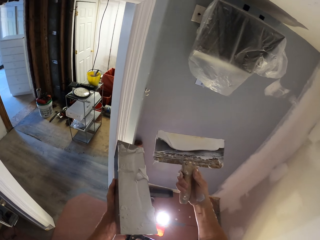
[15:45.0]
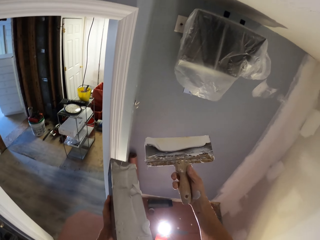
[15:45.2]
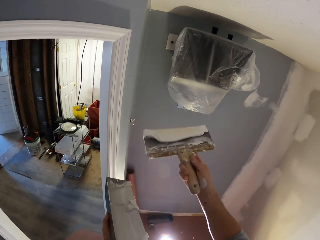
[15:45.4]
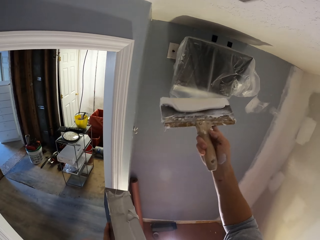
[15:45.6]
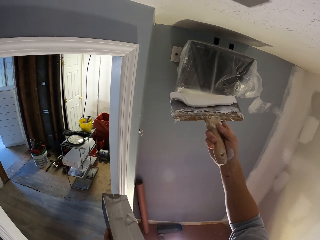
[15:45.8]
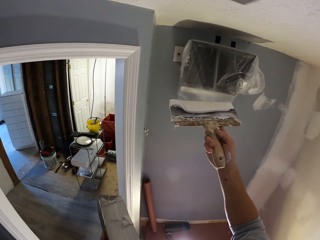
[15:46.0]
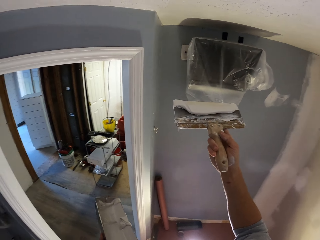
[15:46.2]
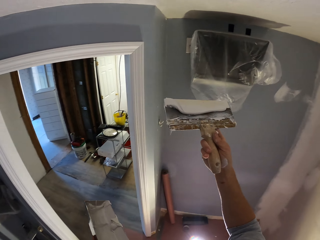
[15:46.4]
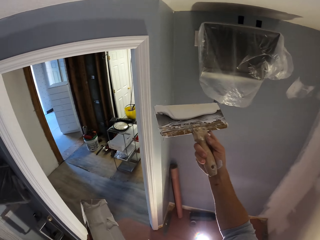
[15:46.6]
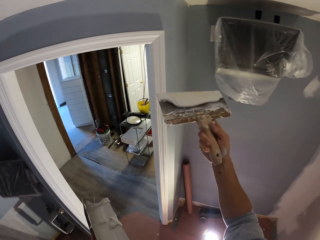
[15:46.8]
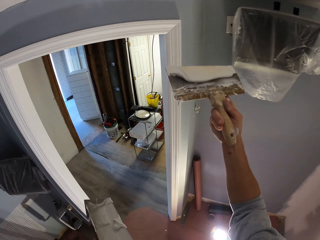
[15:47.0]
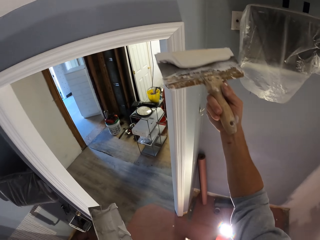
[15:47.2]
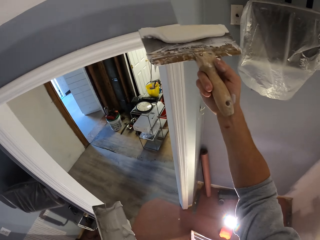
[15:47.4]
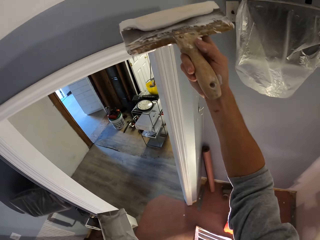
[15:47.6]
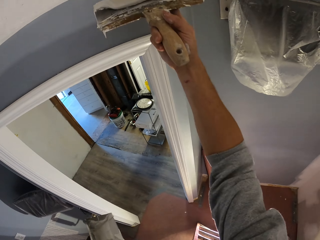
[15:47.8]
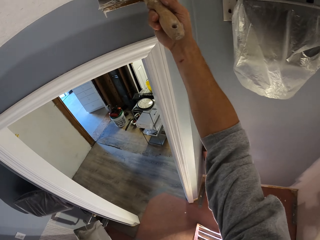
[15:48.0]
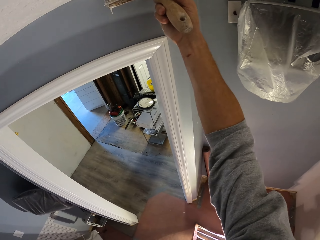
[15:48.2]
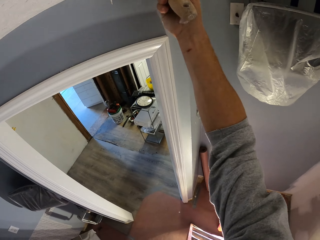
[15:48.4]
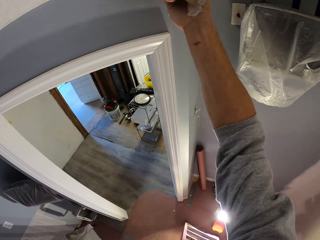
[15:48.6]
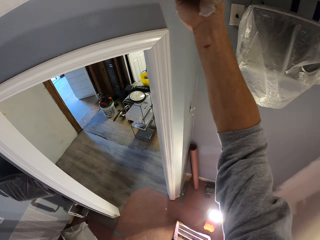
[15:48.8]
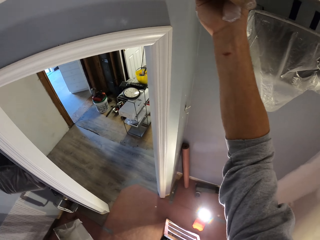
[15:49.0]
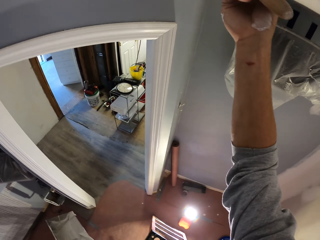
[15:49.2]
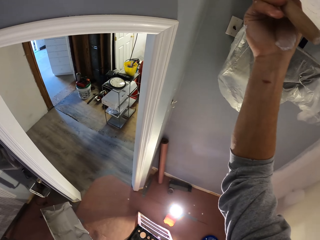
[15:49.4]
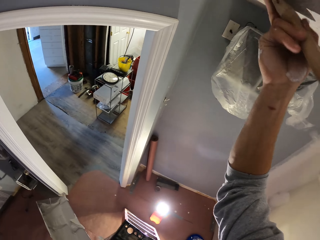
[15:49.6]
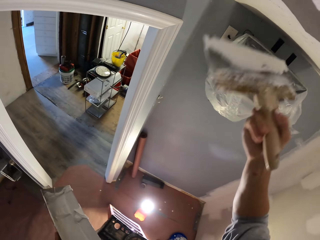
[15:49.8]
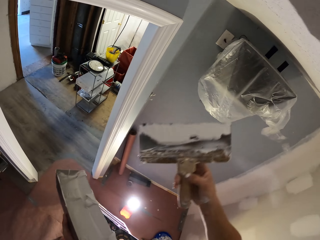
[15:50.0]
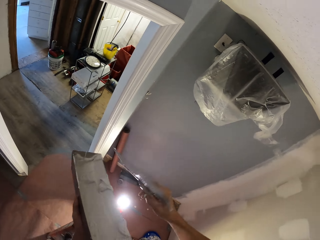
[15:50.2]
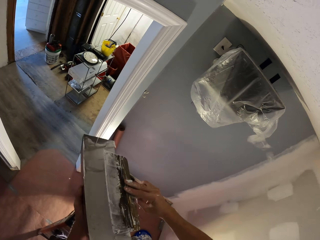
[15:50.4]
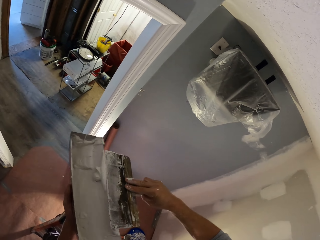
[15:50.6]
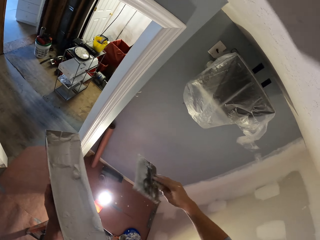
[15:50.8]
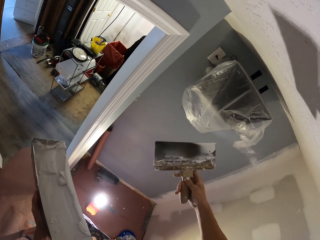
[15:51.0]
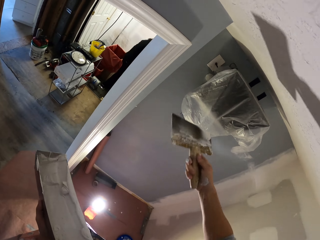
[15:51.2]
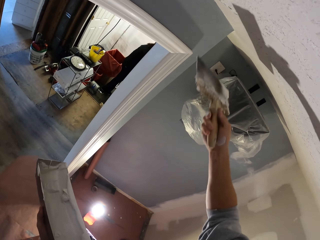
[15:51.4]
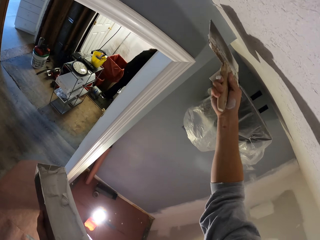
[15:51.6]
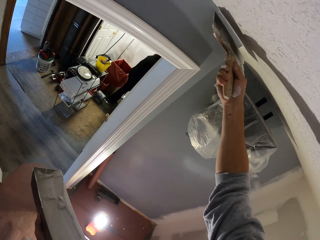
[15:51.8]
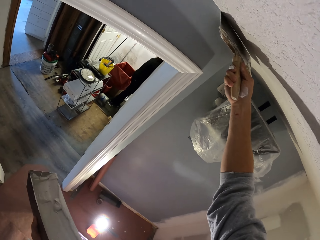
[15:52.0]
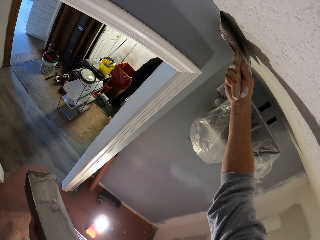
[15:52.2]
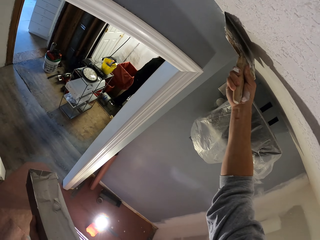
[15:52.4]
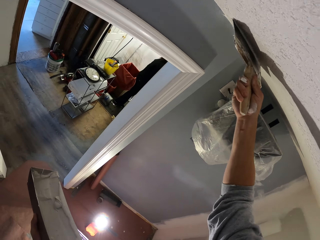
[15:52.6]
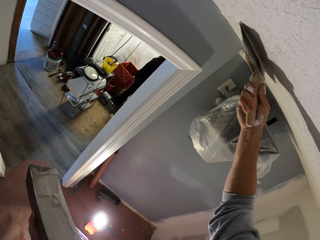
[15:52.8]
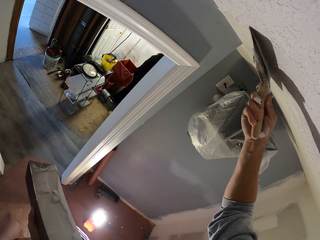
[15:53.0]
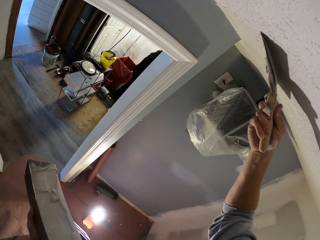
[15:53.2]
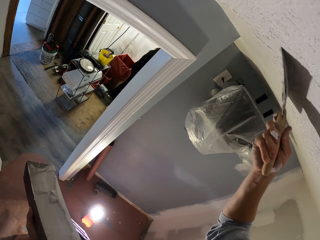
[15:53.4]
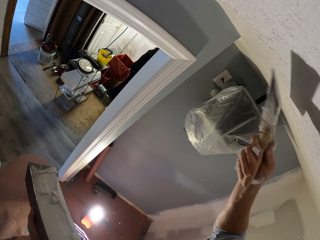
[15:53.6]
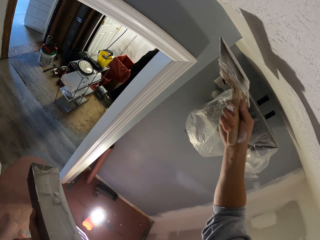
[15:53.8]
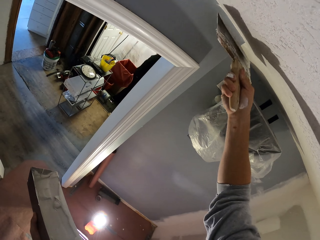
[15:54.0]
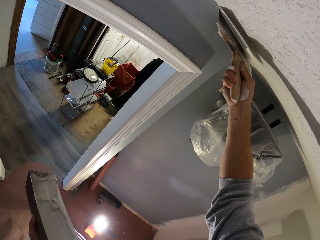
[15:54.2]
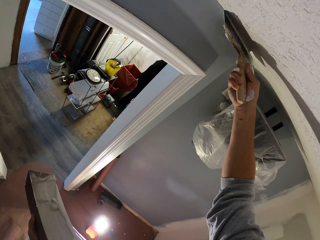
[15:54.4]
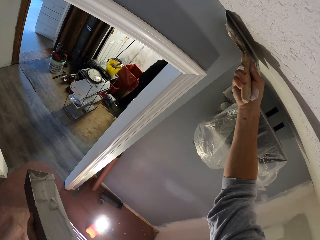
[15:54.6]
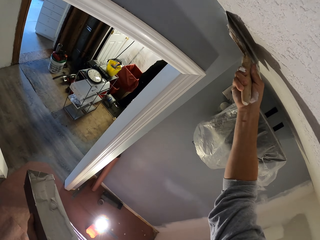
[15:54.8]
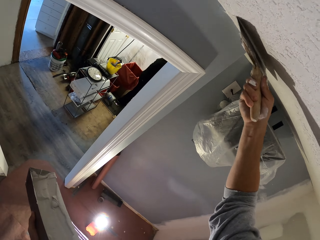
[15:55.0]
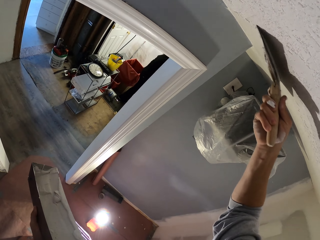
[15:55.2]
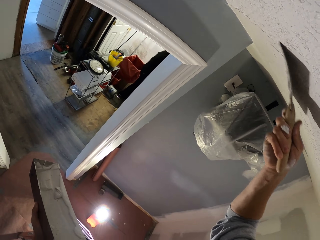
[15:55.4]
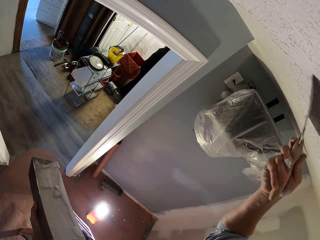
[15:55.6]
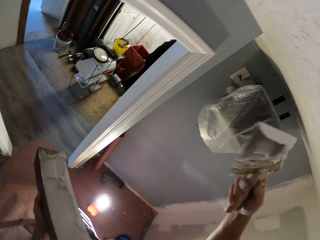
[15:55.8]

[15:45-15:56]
The camera wearer reduces the filler in the filler can. He raises his hand with the scraper towards the ceiling and applies the filler on the ceiling. He stops applying the filler. He moves his hand with the scraper towards the filler can and rubs the scraper in the filler can. He raises his hand with the scraper towards the ceiling and applies the filler on the ceiling.

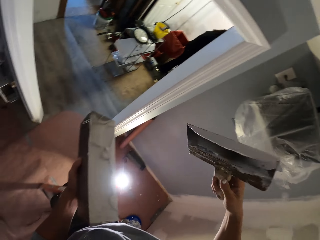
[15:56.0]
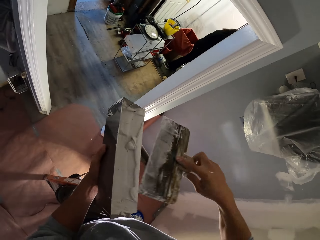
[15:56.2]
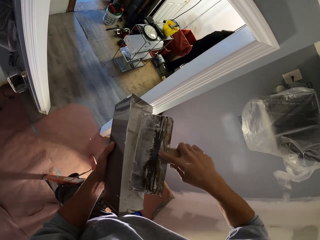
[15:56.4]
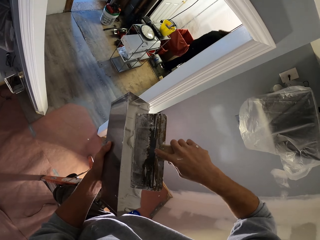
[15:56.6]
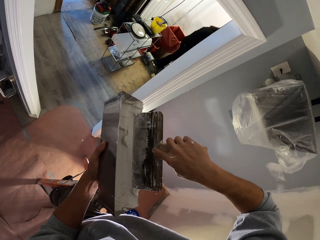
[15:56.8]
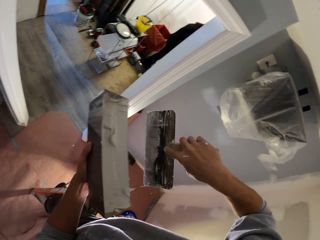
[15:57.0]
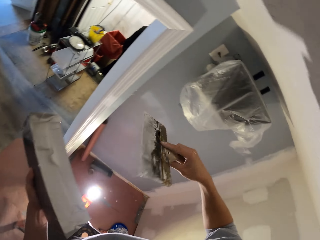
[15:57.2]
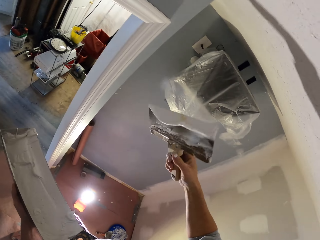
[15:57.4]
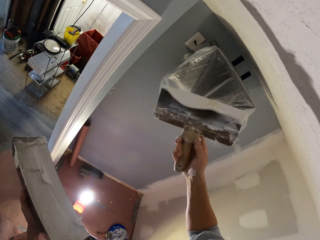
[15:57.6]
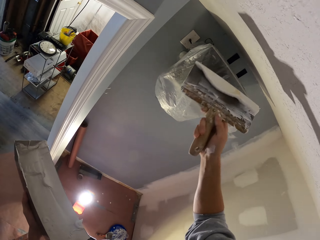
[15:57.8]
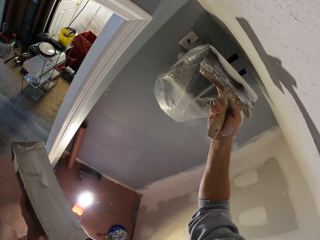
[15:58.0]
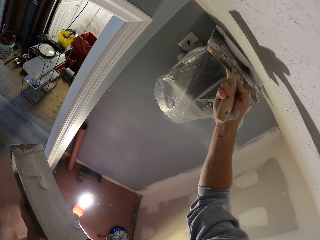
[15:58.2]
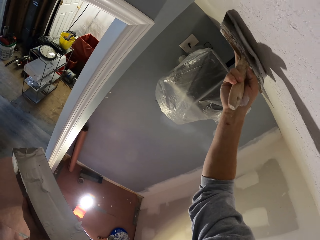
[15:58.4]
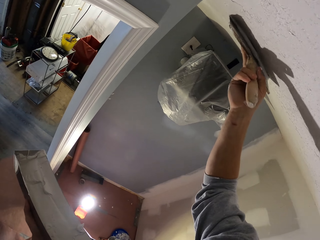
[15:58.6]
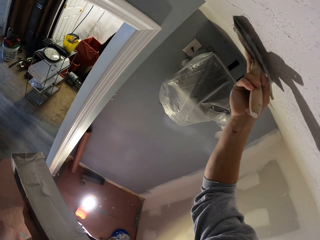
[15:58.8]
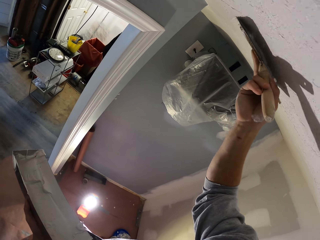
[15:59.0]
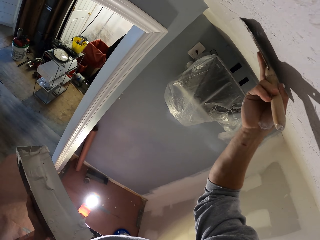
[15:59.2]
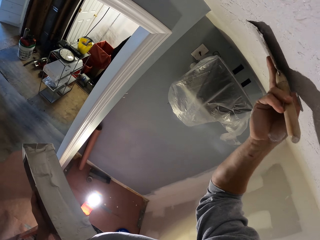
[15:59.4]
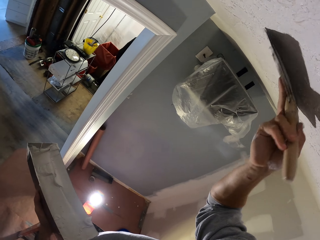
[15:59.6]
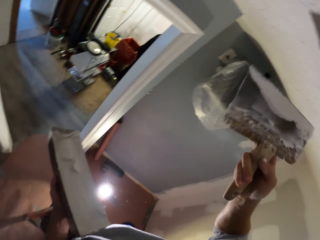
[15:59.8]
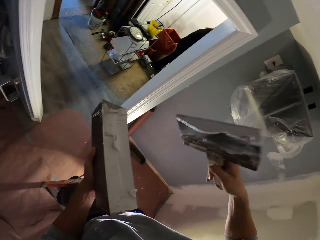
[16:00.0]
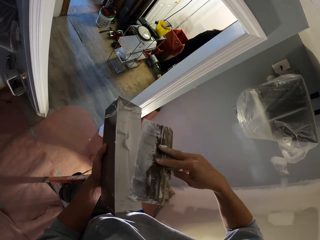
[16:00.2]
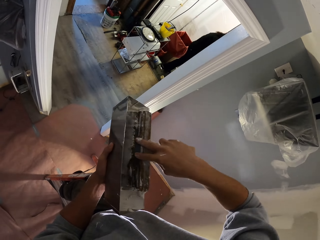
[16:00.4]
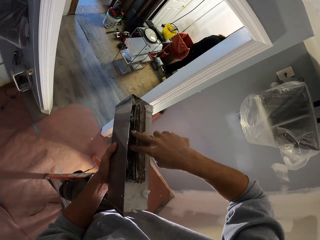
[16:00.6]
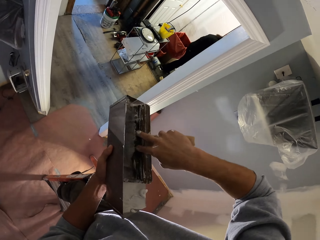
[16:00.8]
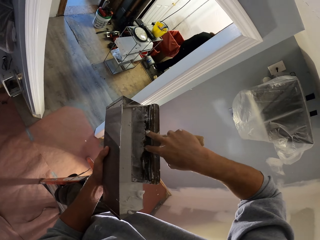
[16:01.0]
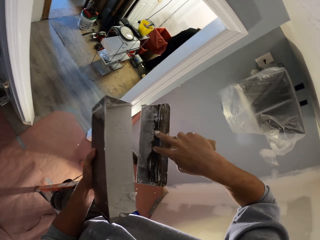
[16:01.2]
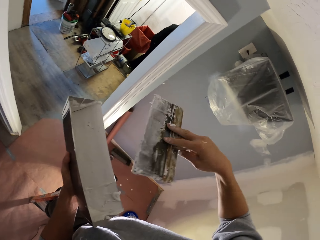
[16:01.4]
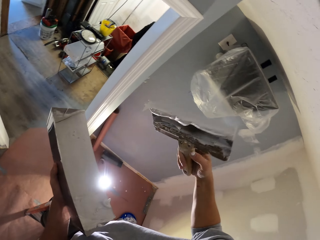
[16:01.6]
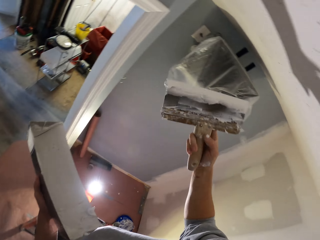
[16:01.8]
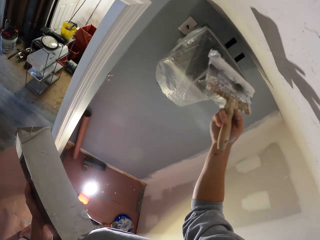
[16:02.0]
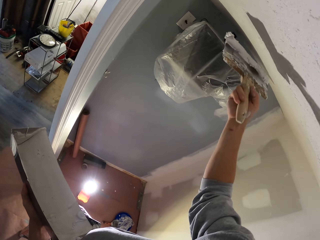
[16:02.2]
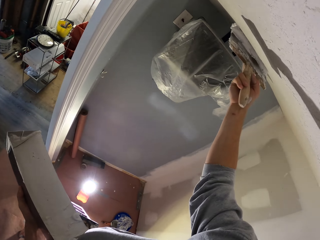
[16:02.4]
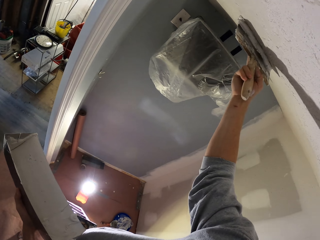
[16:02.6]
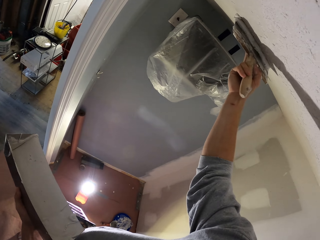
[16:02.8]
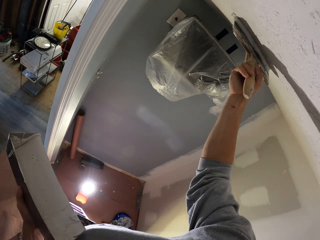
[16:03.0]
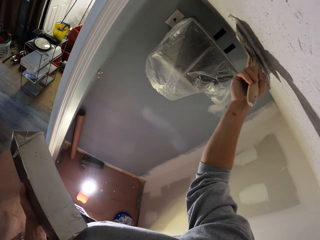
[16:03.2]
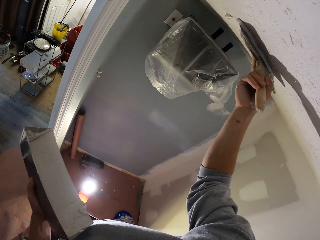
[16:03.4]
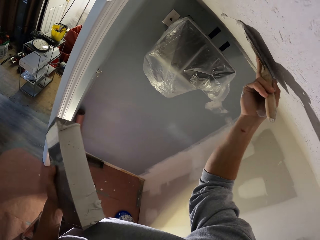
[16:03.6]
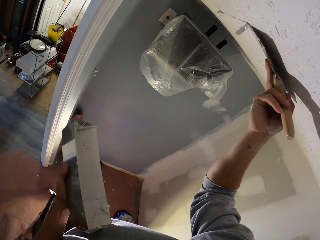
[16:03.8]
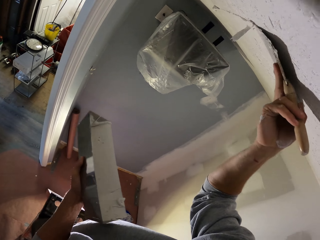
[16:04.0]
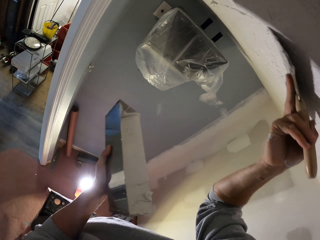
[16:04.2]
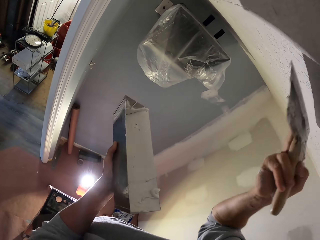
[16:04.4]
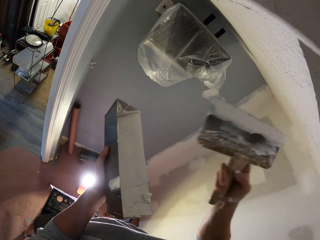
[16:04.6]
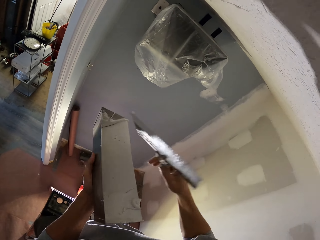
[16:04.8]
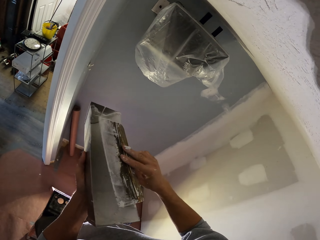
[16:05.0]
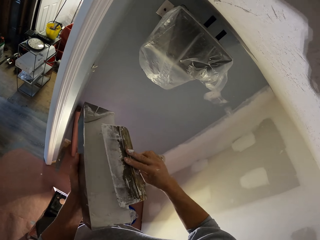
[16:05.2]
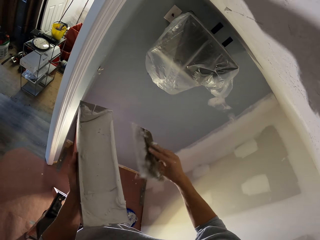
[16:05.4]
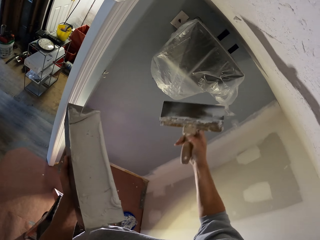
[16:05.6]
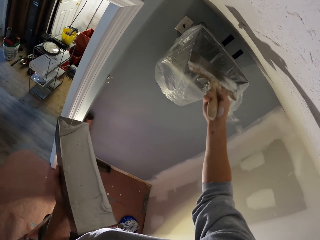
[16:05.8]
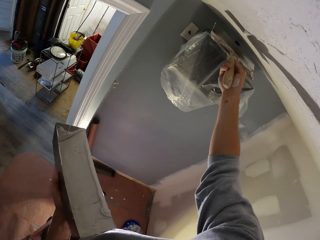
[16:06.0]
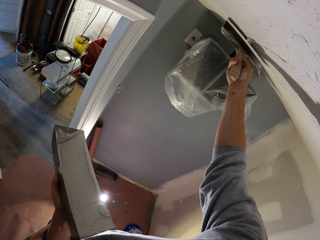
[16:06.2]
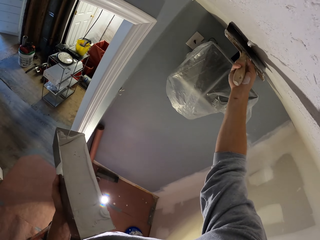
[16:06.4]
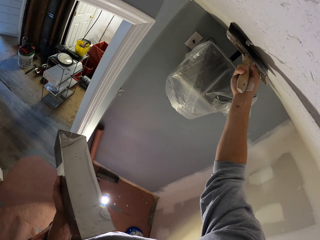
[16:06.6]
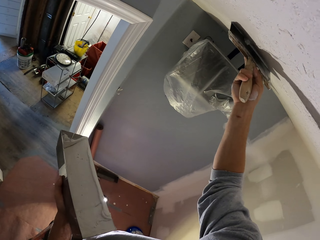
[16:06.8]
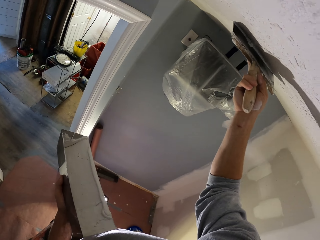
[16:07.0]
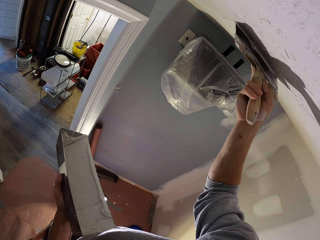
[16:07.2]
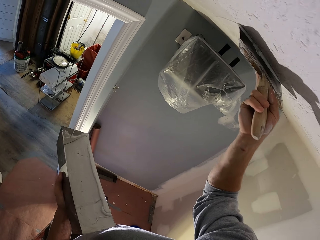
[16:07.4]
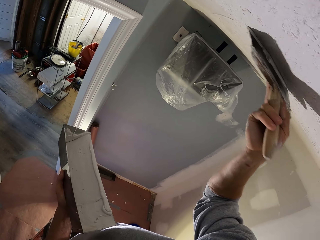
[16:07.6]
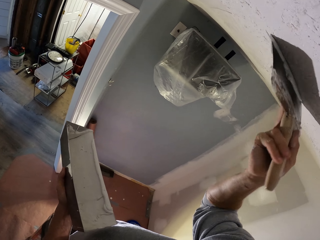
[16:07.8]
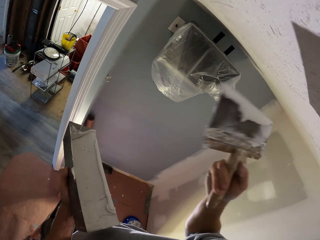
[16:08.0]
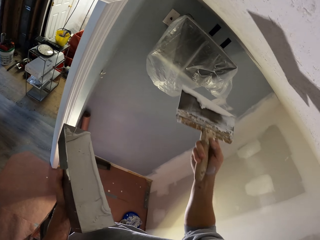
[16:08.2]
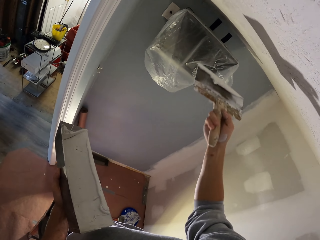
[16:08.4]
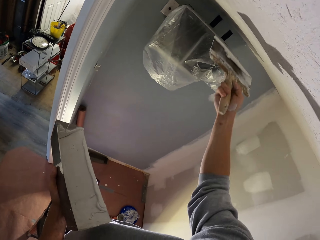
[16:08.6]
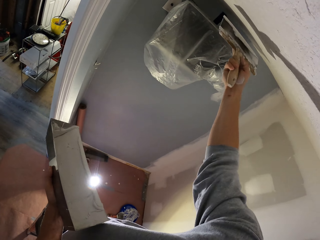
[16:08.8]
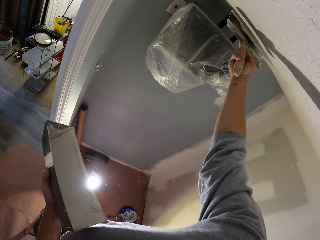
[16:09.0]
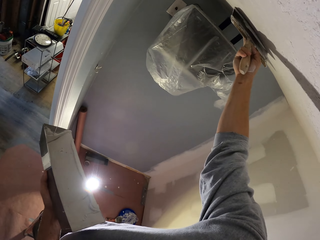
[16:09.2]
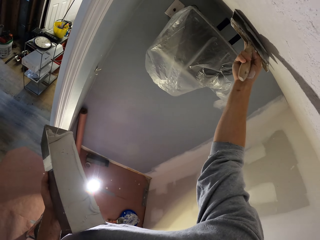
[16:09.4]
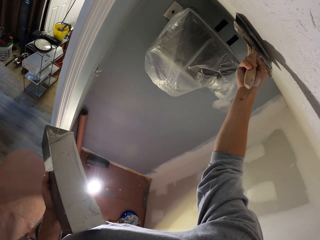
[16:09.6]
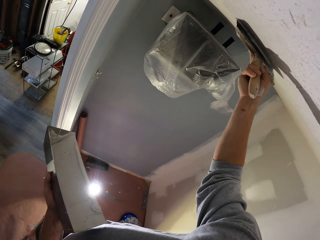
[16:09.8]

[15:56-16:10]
The camera wearer stops applying the filler. He rubs the scraper in the filler can. He raises his hand with the scraper towards the ceiling and applies the filler on the ceiling. He stops applying the filler. He moves his hand with the scraper towards the filler can and rubs the scraper in the filler can. He raises his hand with the scraper towards the ceiling and applies the filler on the ceiling. He stops applying the filler. He reduces paint from the paint brush. He paints the wall with the paint brush.
